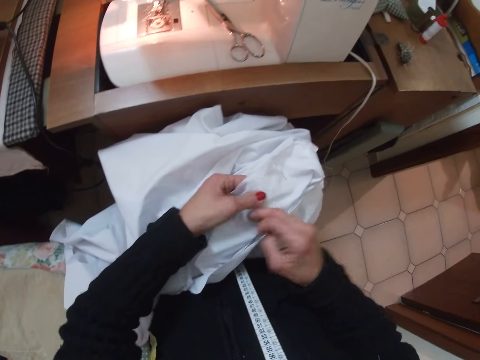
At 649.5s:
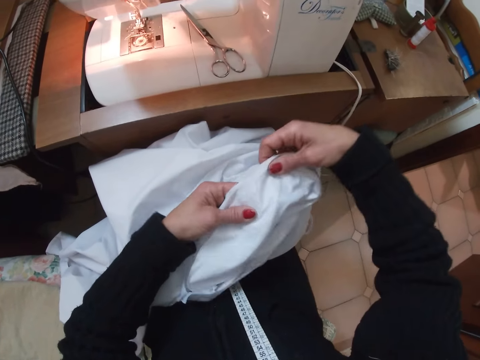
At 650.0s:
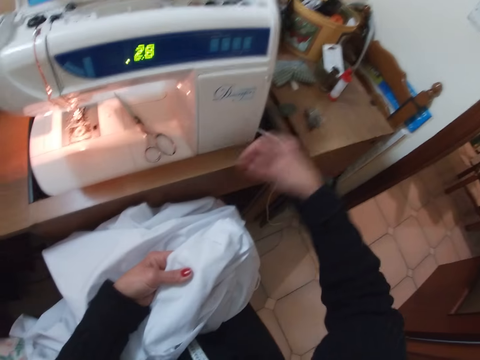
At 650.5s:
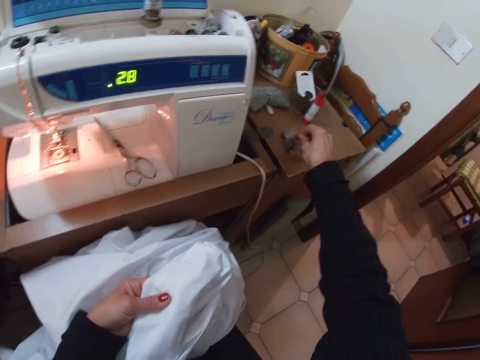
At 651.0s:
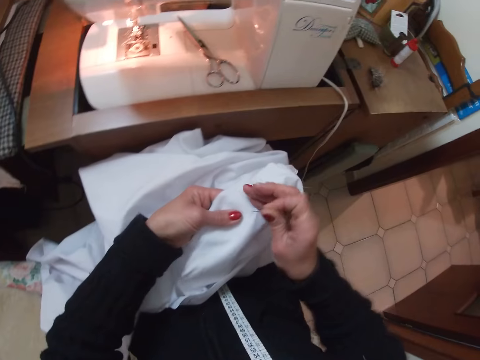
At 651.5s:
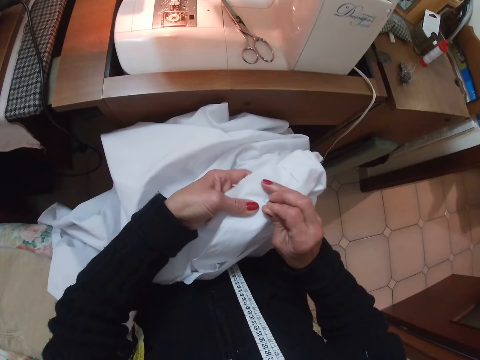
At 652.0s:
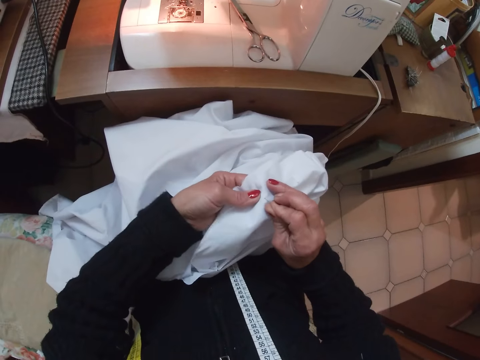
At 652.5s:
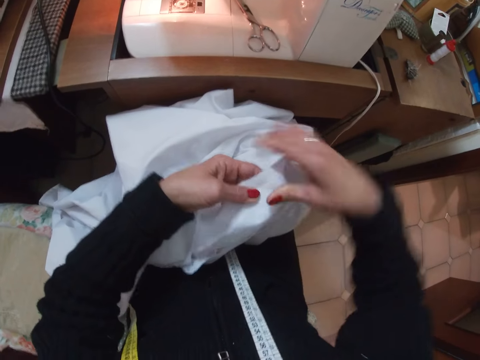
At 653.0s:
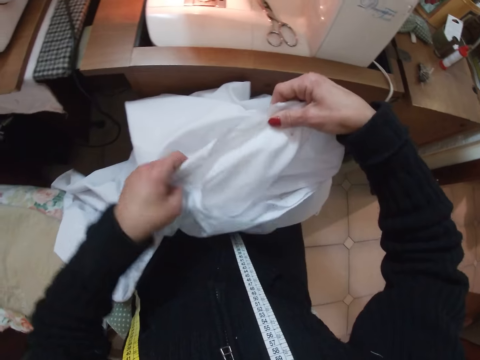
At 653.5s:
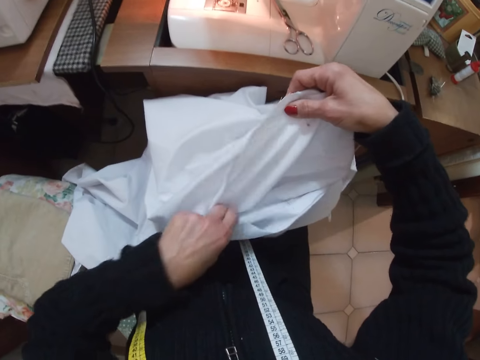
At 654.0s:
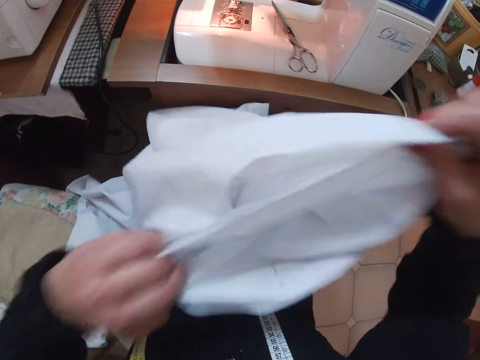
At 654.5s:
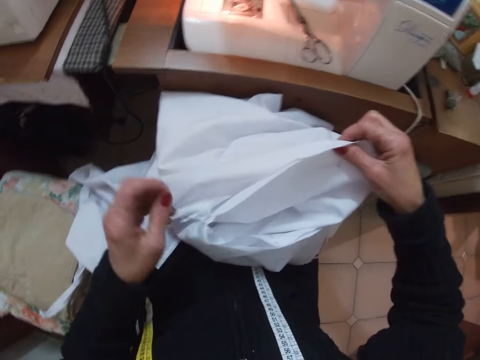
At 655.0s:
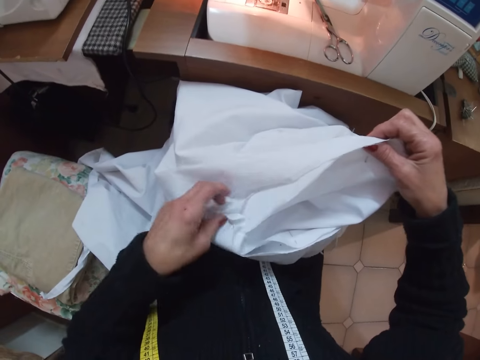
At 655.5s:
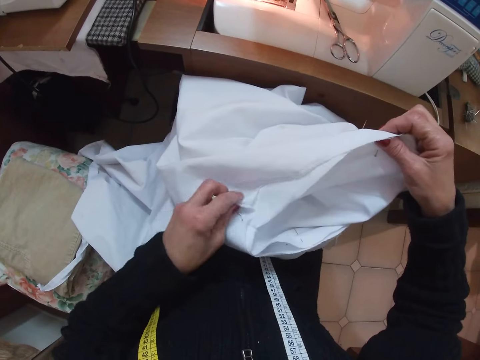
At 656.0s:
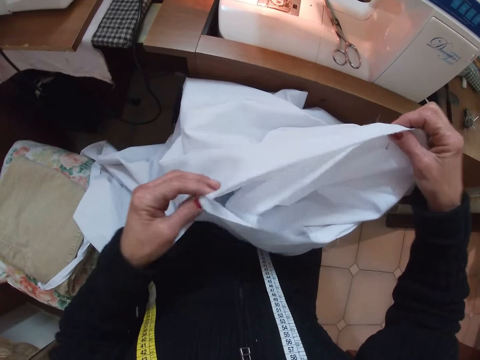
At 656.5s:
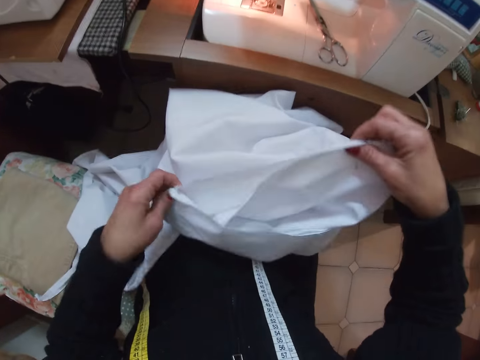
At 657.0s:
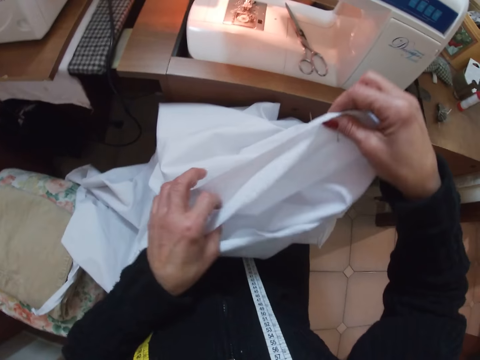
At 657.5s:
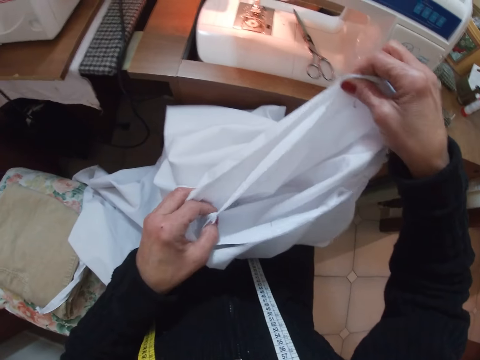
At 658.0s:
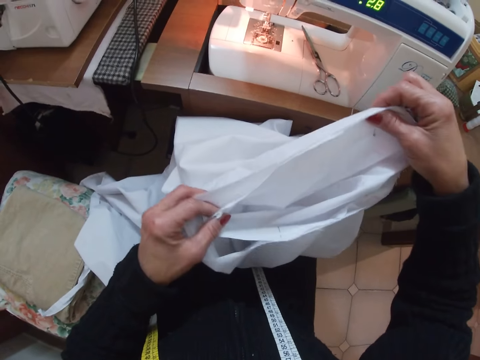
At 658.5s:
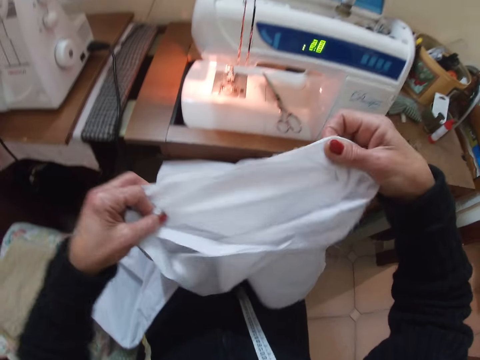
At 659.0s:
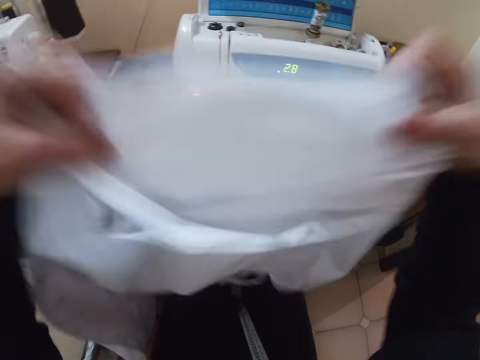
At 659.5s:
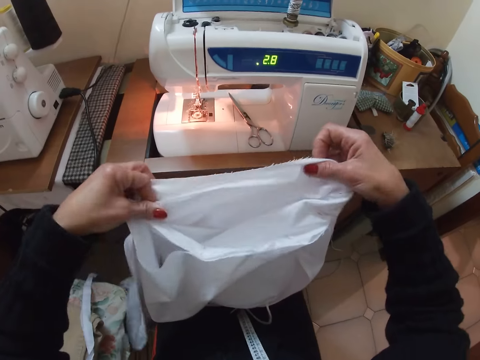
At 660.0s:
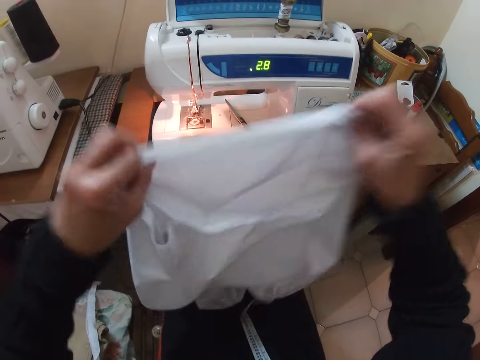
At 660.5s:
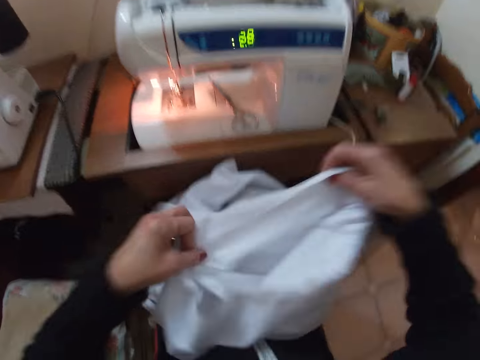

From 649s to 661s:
The camera wearer stretches her hand. She picks a pin from the sewing machine. She returns her hand with the pin. She holds the cloth together with the pin. She stretches both edges of the cloth. She pulls the cloth up with both hands and drops the cloth with both hands. She stretches both edges of the cloth. She pulls the cloth up with both hands and drops the cloth with both hands.

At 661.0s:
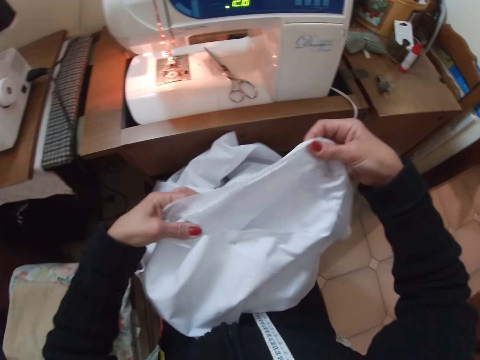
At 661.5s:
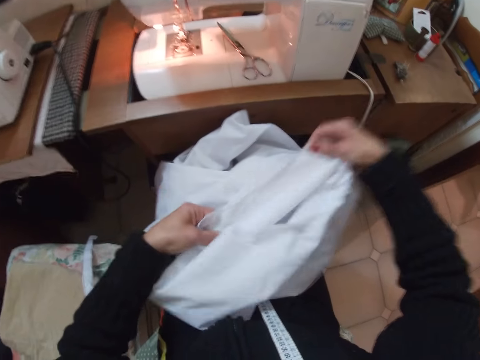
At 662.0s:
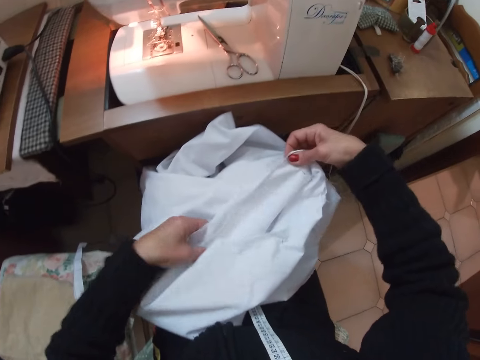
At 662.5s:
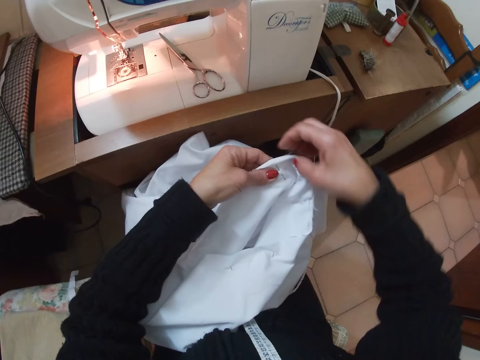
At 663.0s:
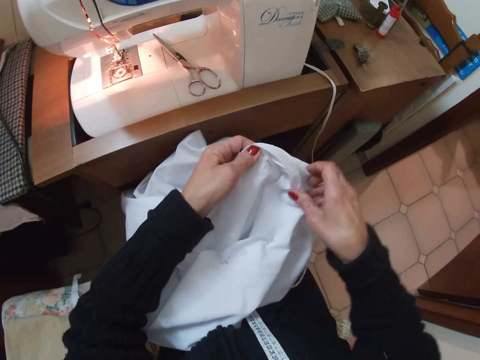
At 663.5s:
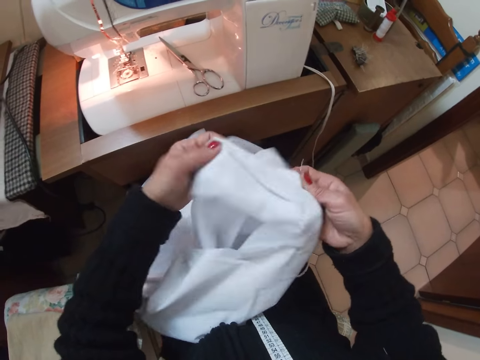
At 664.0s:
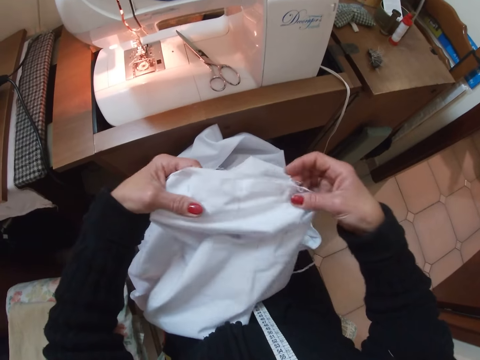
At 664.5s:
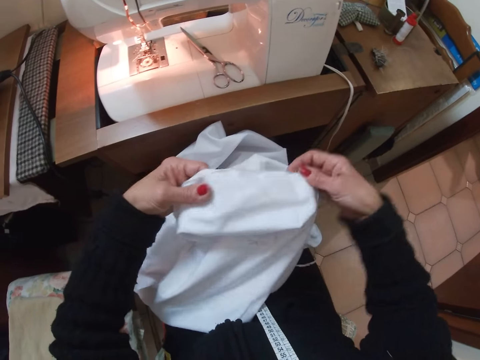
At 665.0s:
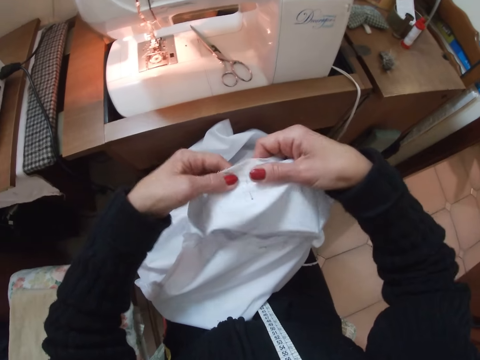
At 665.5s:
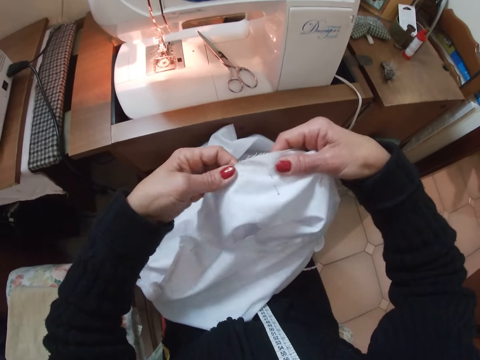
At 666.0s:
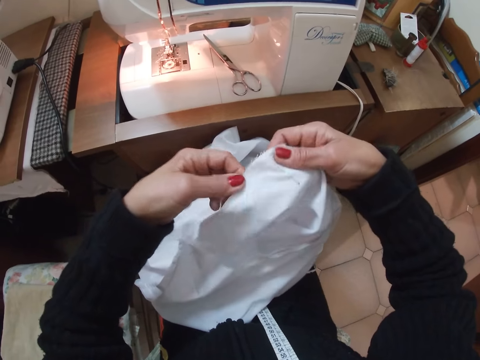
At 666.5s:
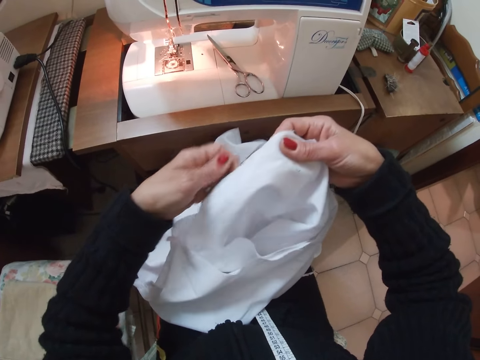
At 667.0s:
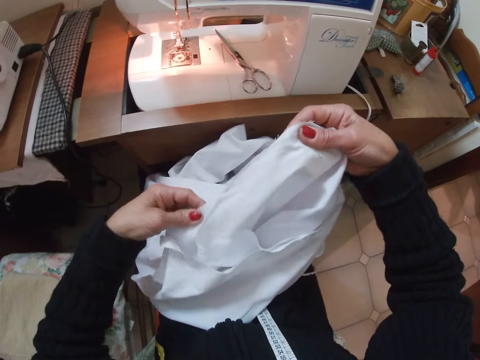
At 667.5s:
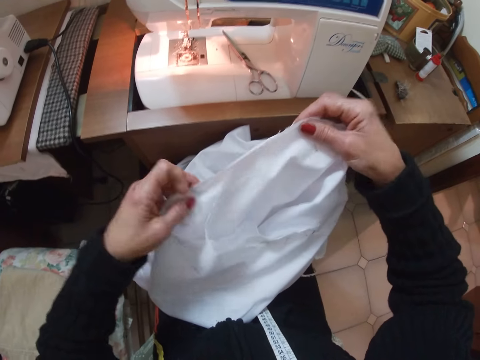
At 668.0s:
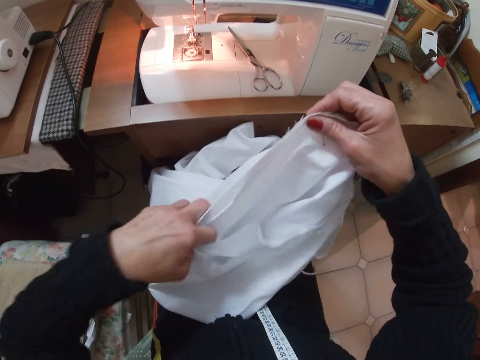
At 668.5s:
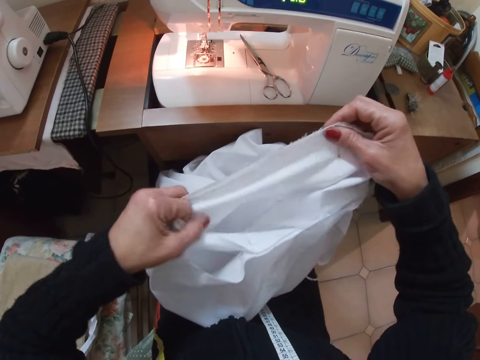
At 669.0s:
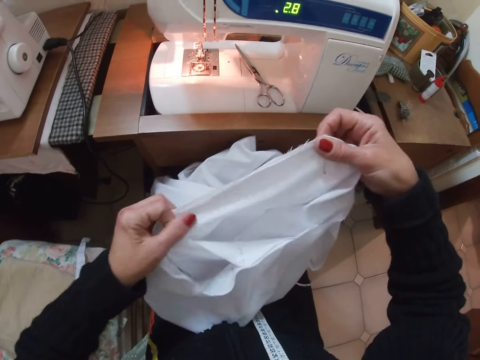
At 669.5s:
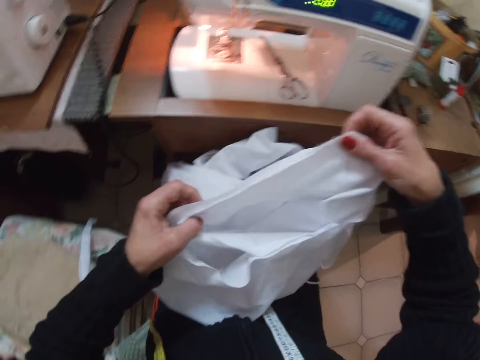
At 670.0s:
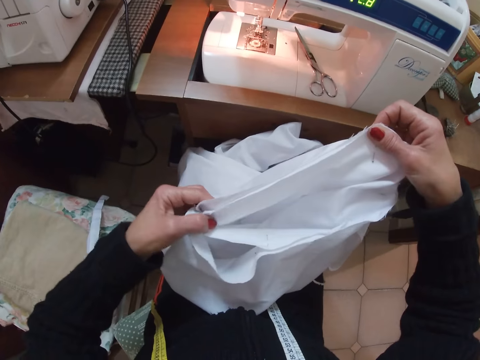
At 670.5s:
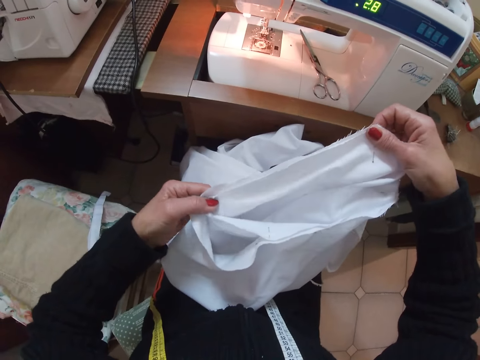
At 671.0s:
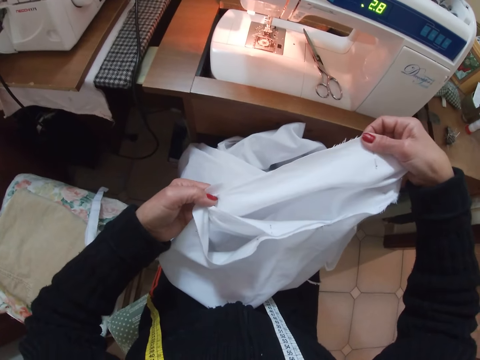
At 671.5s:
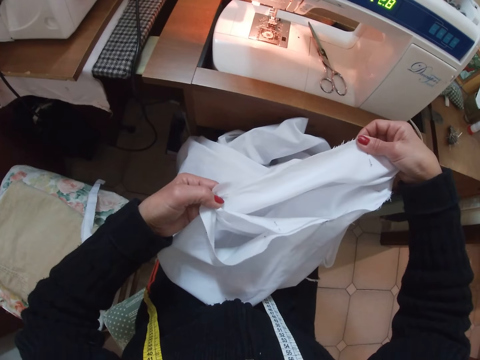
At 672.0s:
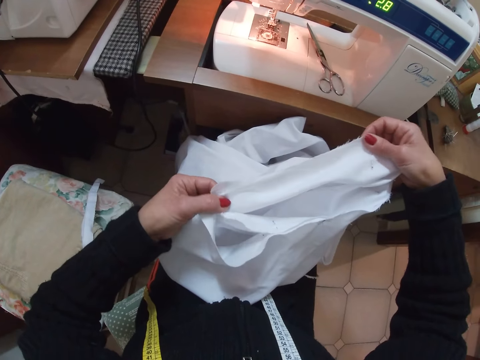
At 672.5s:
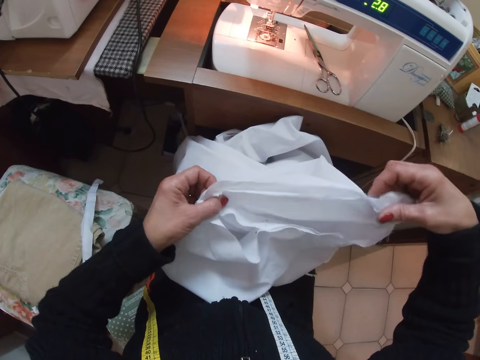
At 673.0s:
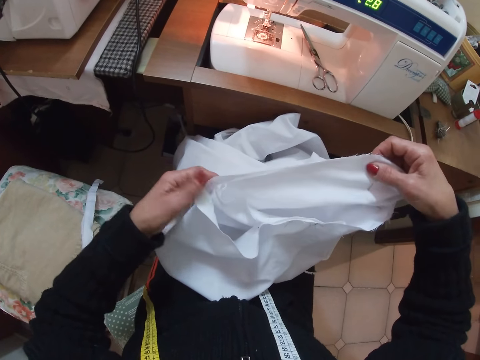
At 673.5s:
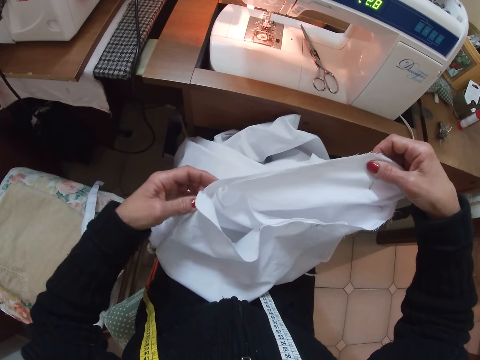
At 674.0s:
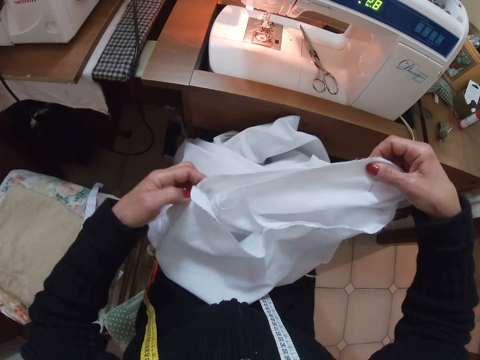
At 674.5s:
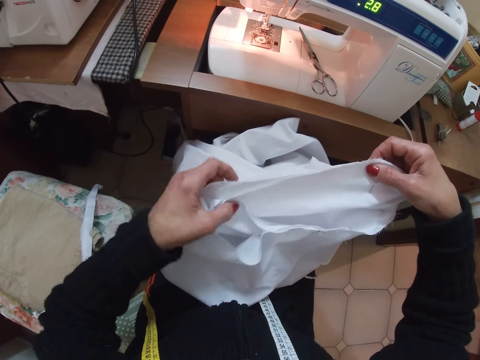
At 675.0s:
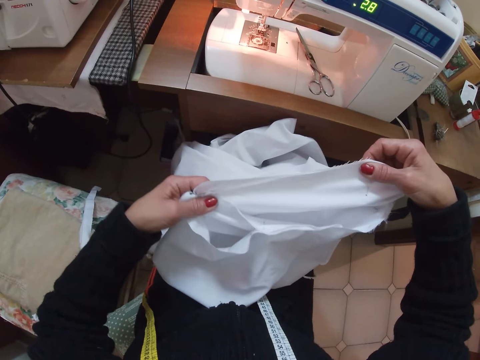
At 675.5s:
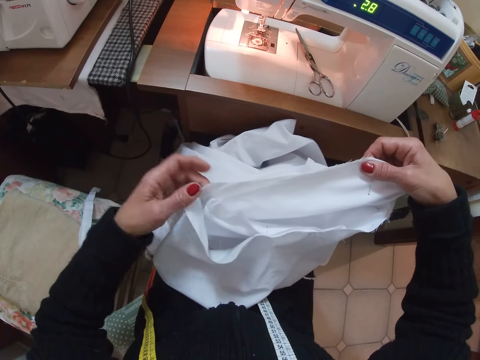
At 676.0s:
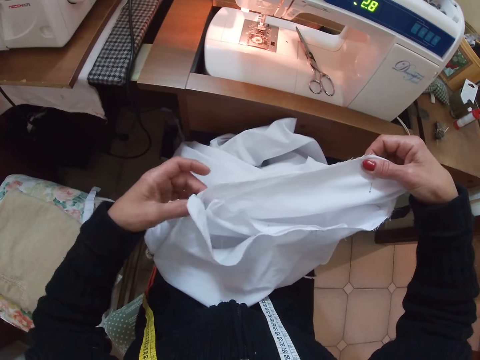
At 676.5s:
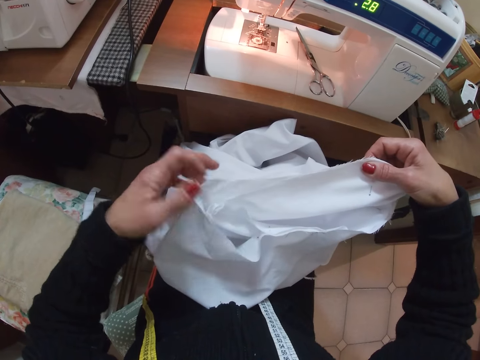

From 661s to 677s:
The camera wearer stretches both edges of the cloth. She moves her left hand. She holds the edge of the cloth with both her hands. She stretches both edges of the cloth. She adjusts the left edge of the cloth.
